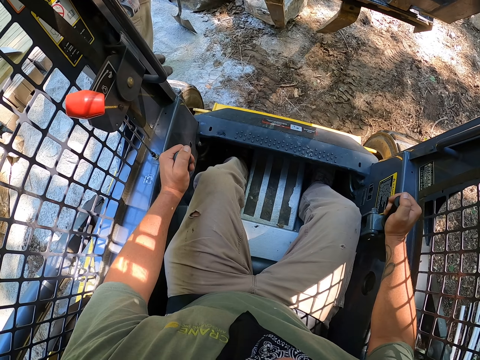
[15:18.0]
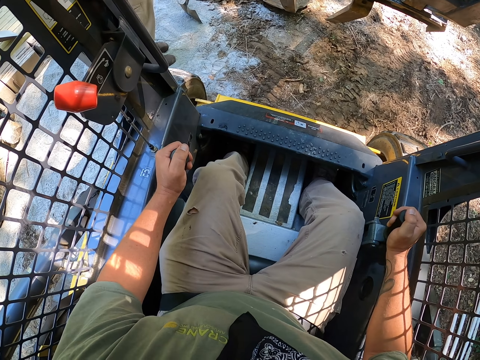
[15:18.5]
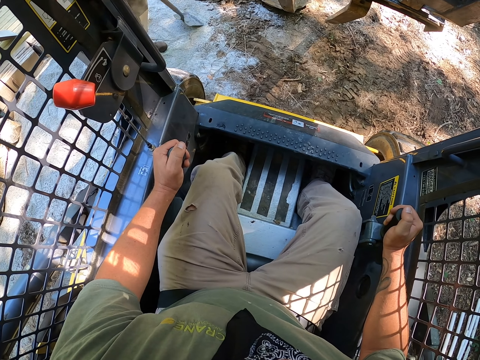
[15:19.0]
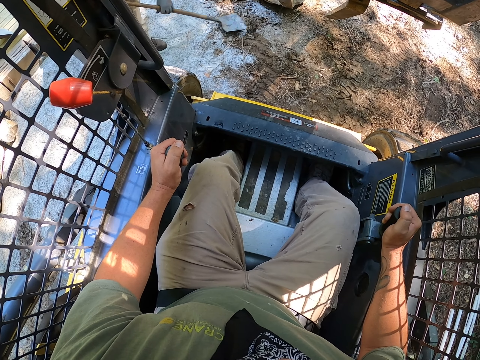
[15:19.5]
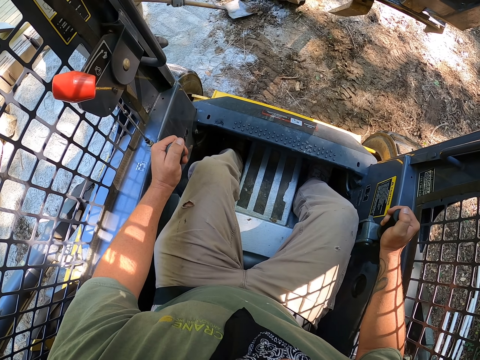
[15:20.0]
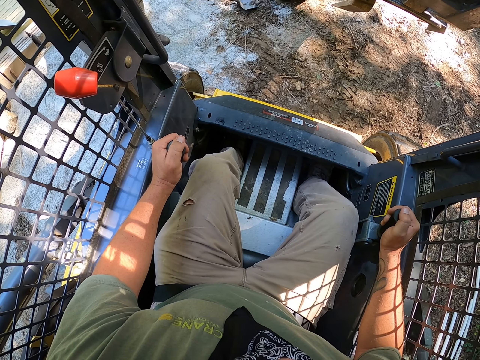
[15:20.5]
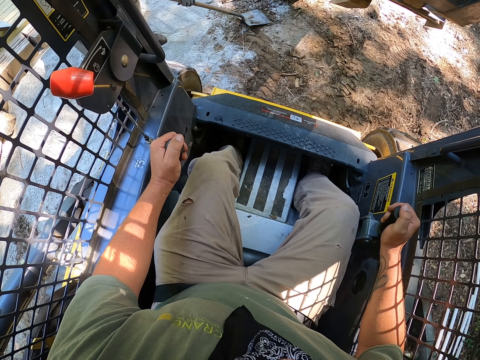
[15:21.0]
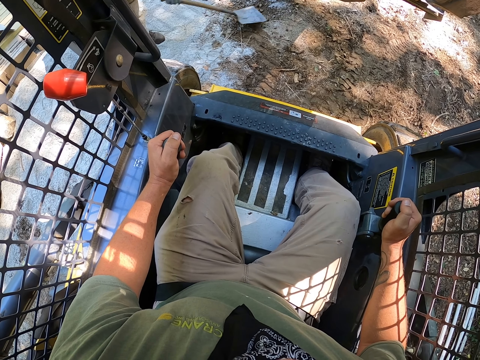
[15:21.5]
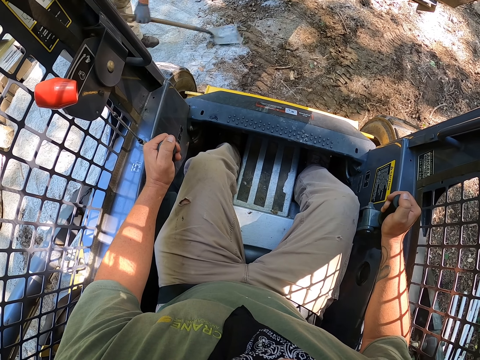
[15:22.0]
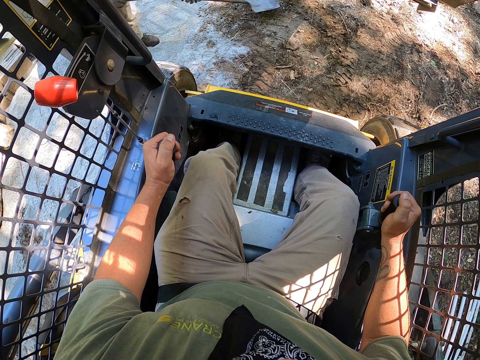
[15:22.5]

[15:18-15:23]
The camera wearer adjusts a stone with a fork. A male adjusts the soil on the ground.

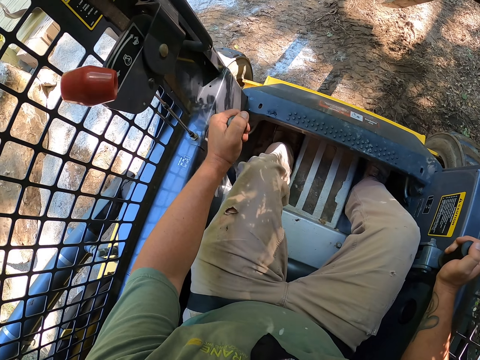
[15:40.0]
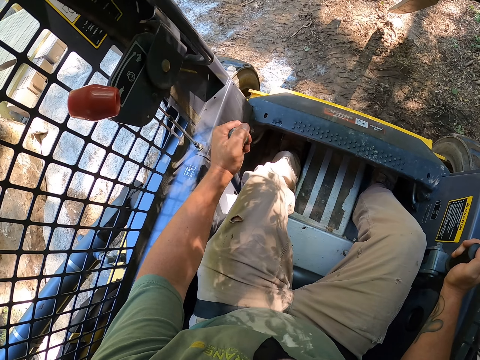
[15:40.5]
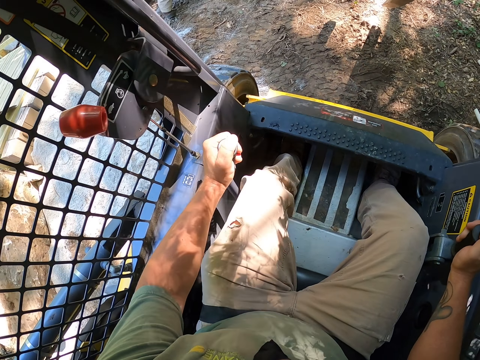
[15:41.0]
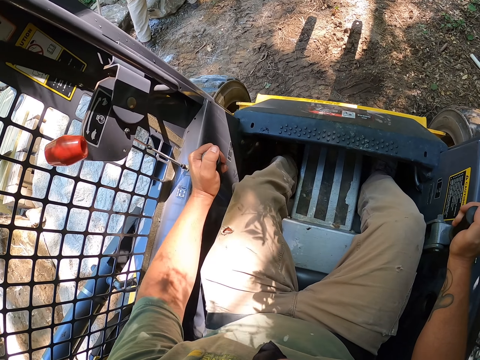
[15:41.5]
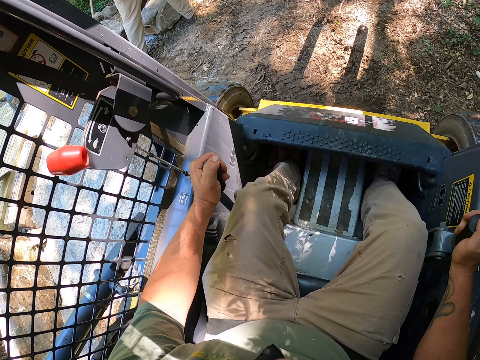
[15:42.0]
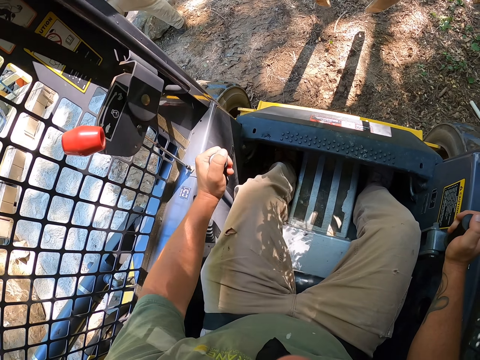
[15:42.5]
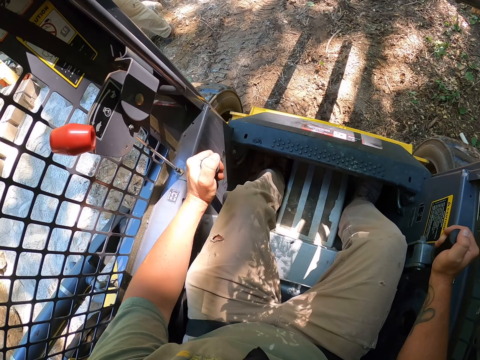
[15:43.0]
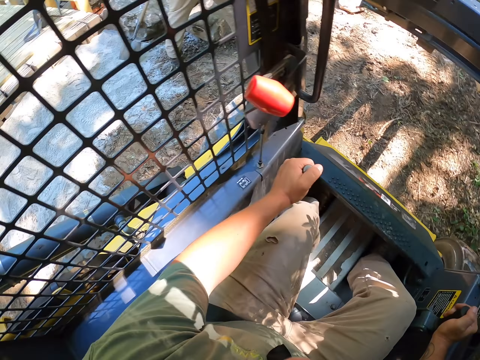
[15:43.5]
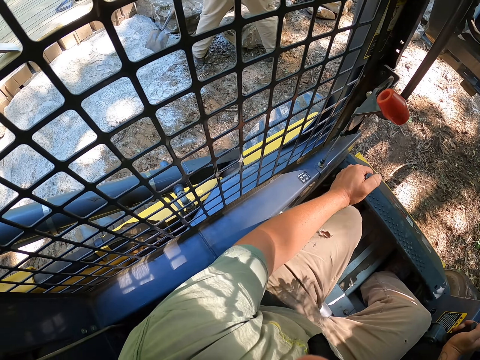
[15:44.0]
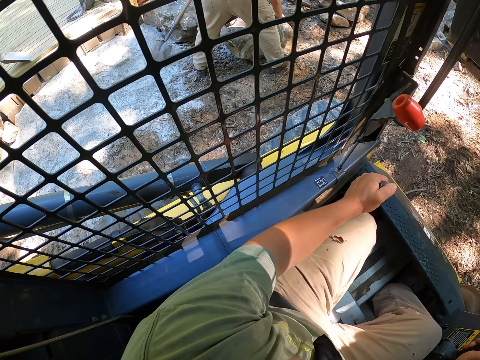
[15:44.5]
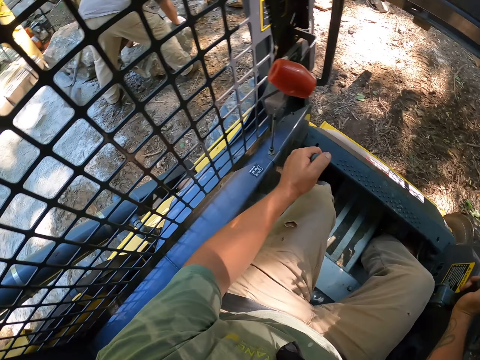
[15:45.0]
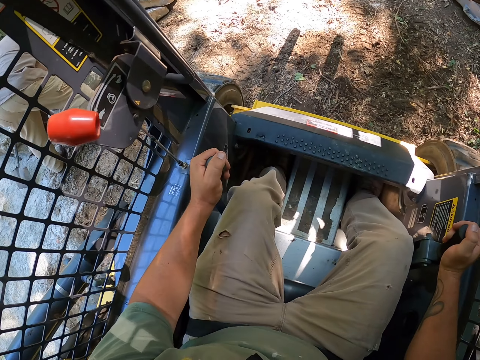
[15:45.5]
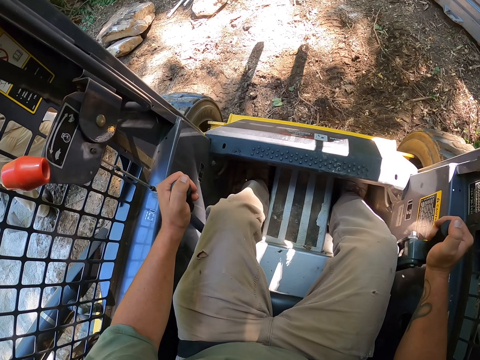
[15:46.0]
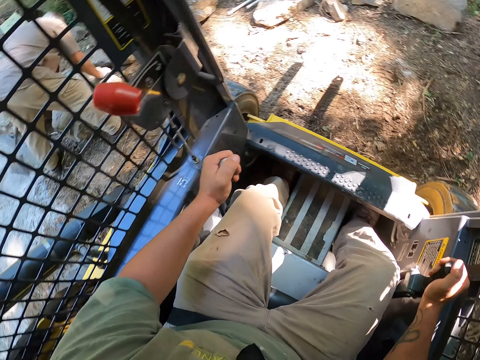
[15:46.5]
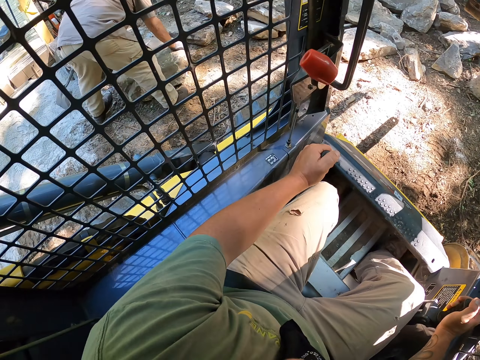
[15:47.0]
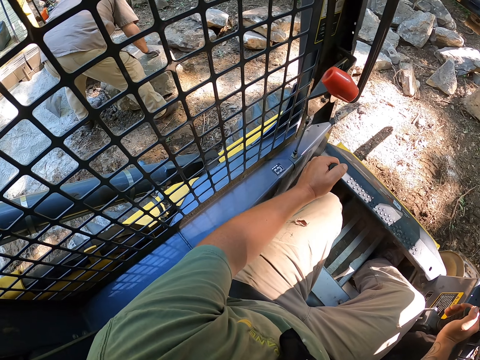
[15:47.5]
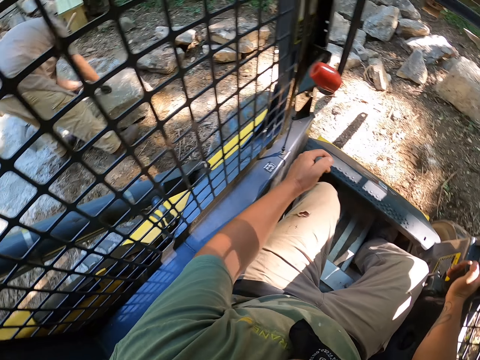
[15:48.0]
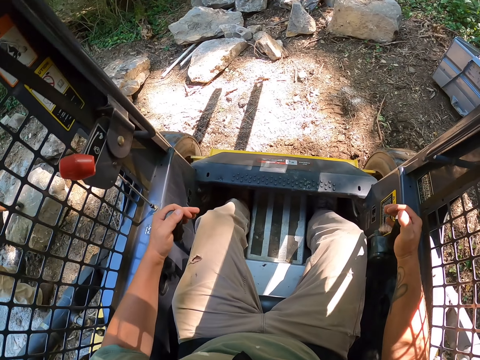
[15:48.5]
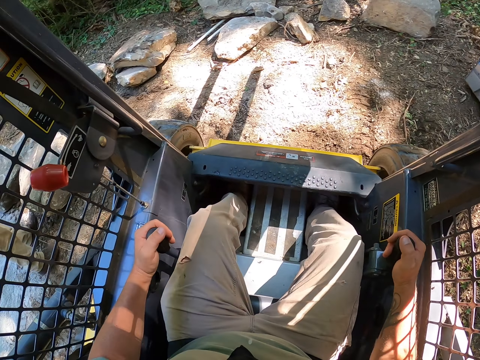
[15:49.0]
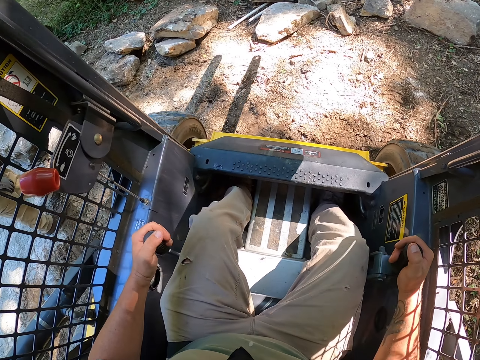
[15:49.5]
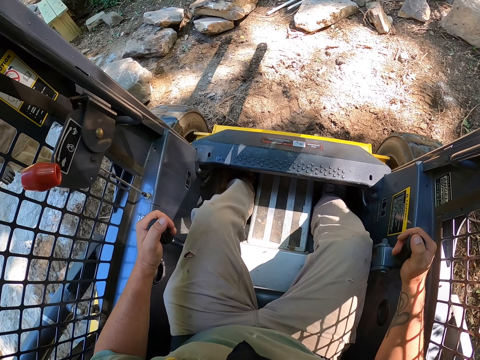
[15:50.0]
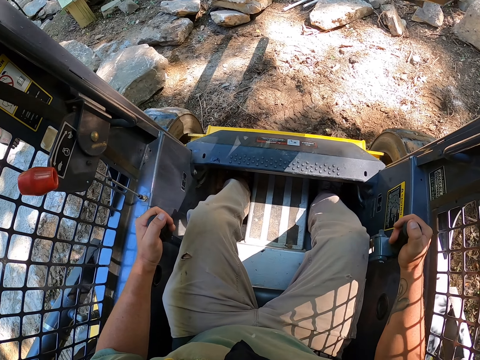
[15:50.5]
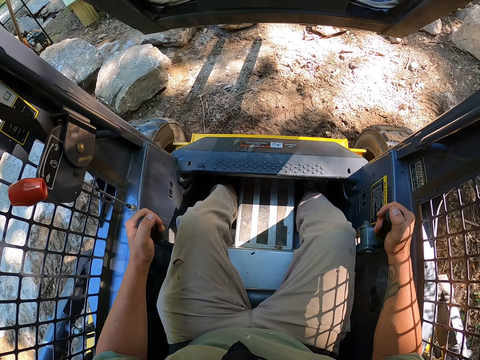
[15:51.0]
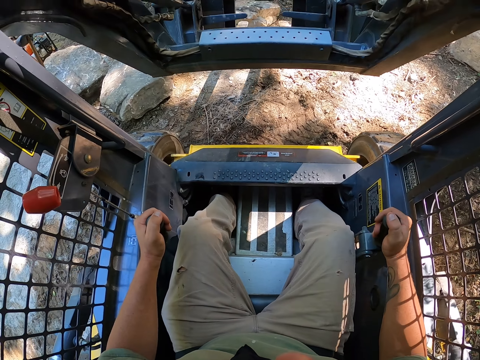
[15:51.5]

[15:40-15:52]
A male moves a stone with his hands. The camera wearer drives the tractor. They operate a fork.

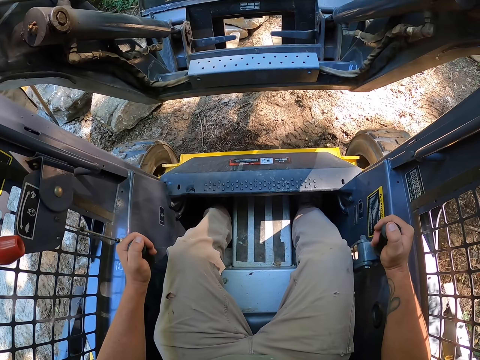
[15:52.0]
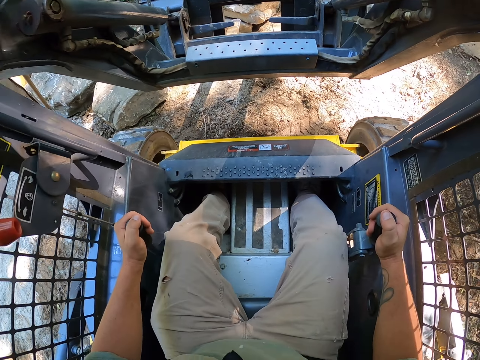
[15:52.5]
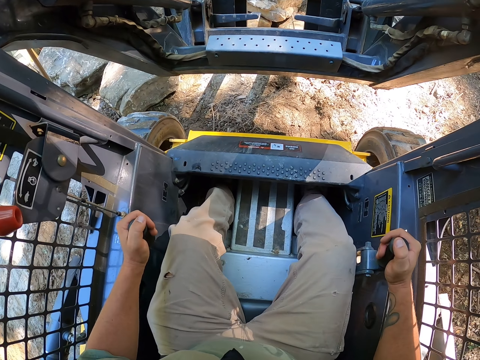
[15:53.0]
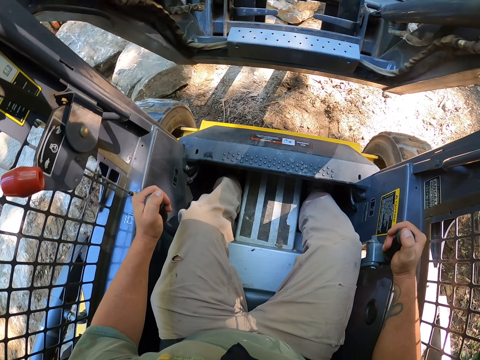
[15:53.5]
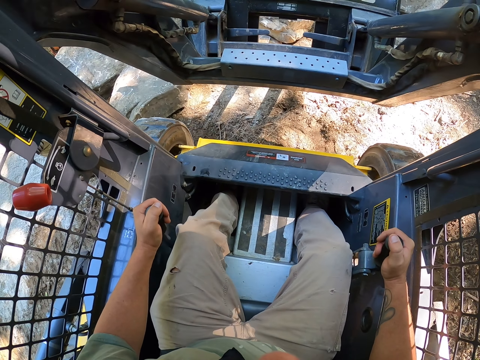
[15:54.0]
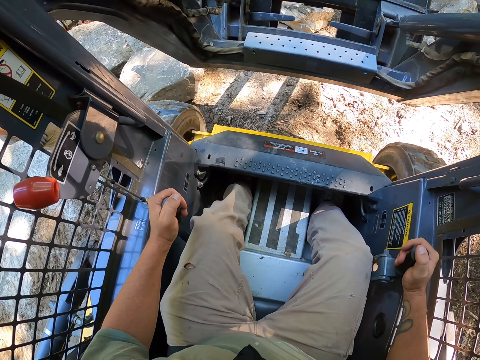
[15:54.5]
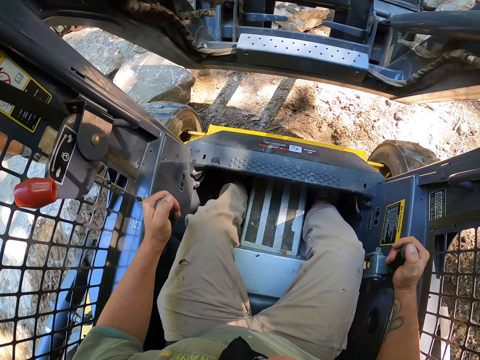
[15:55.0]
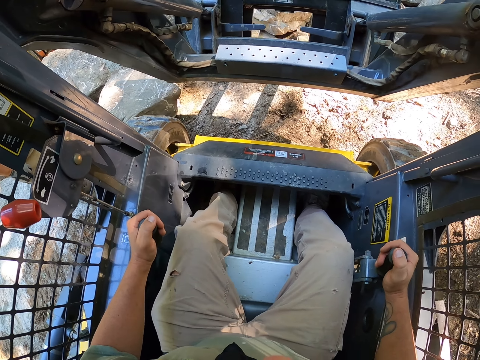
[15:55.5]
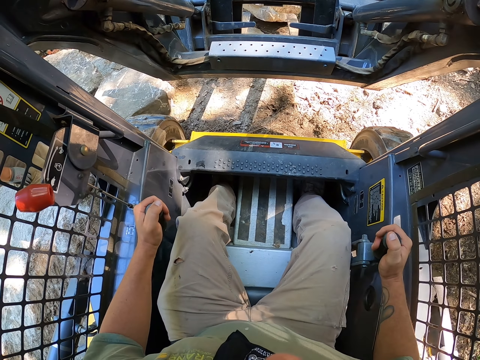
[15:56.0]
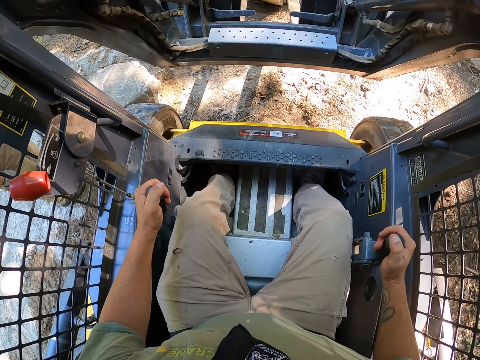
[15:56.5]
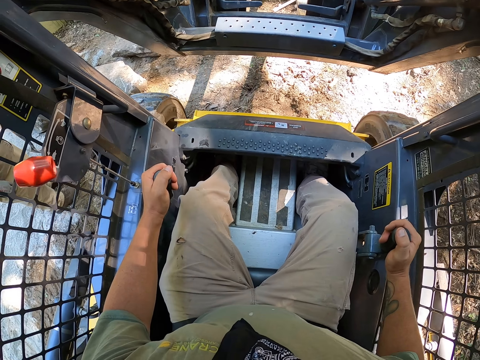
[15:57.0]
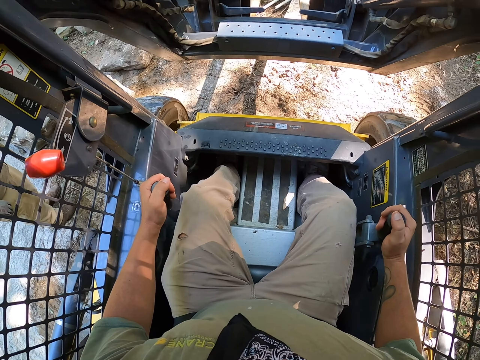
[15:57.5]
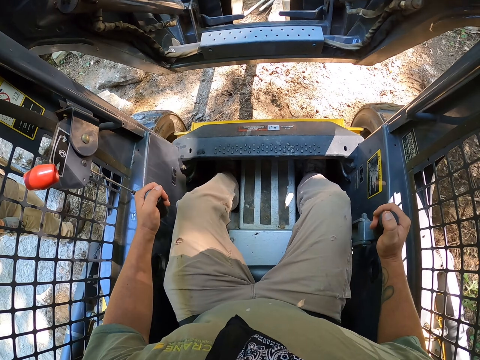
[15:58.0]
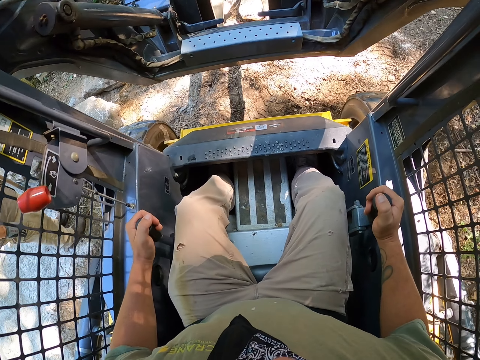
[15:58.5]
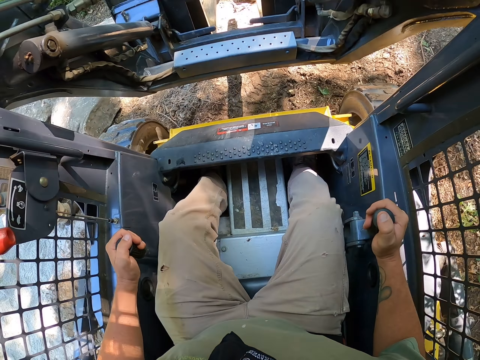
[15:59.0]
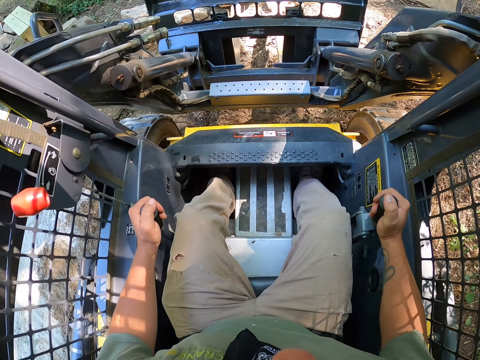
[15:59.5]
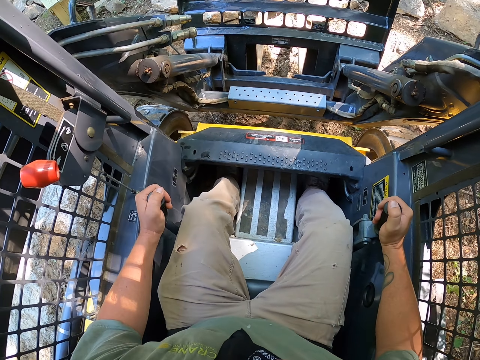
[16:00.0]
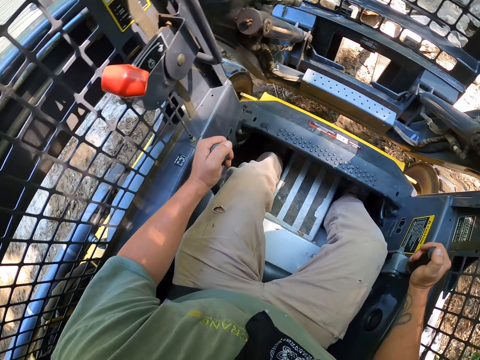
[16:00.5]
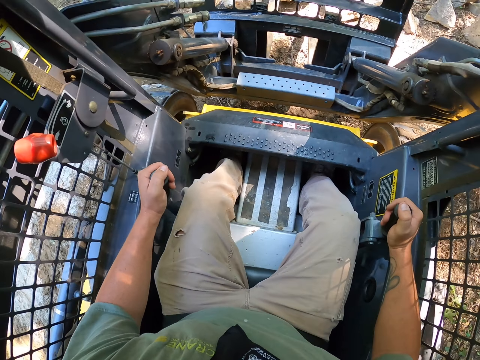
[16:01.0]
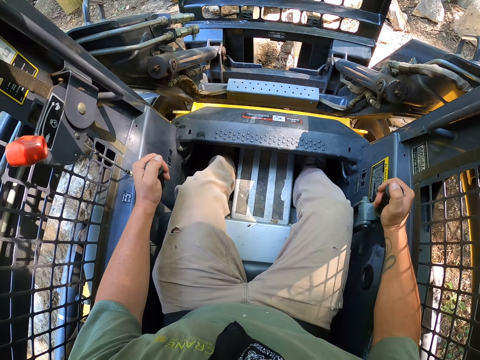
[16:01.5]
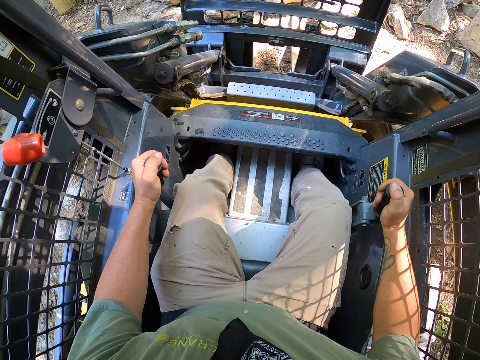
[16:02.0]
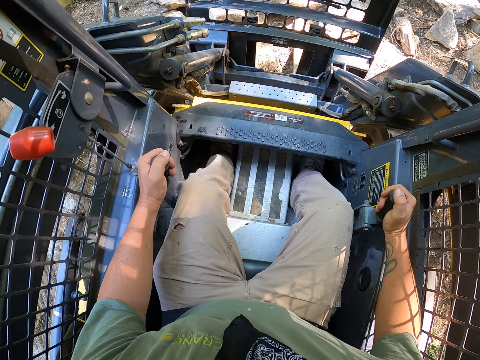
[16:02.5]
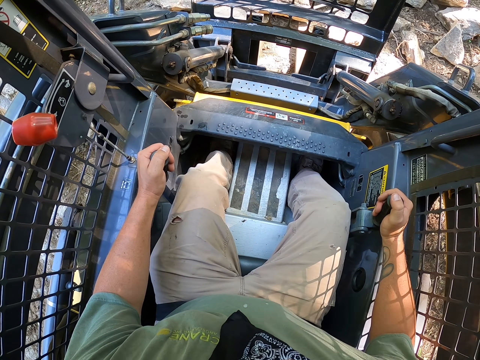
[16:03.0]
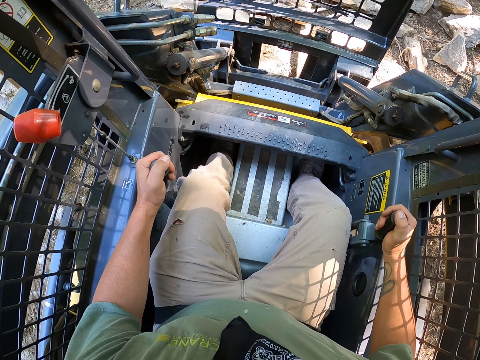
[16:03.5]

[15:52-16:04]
The camera wearer drives the tractor. They move a stone with a fork. They drive the tractor.
